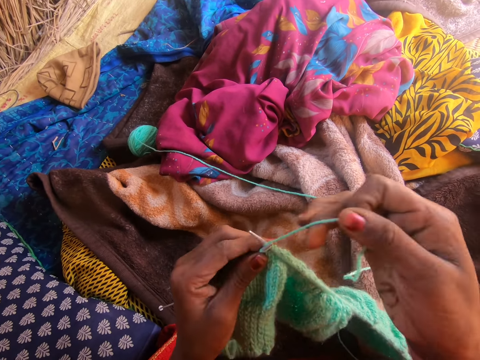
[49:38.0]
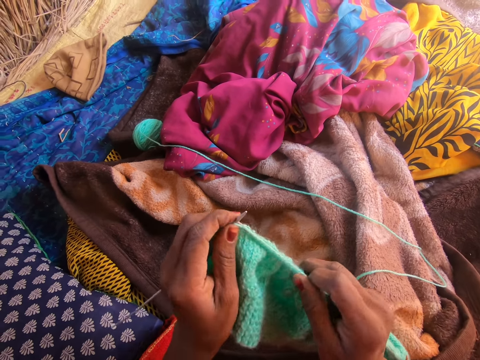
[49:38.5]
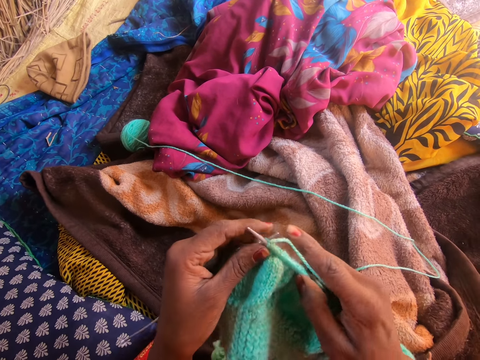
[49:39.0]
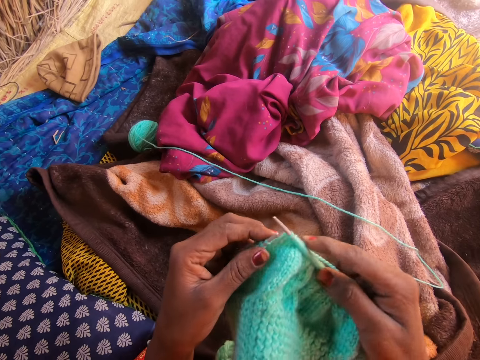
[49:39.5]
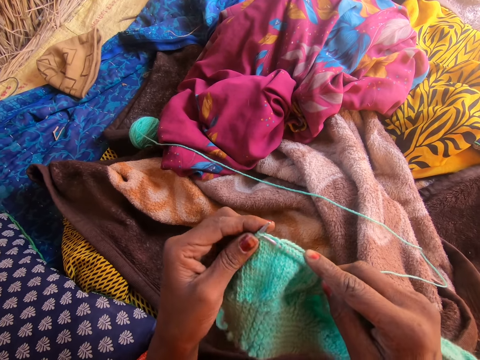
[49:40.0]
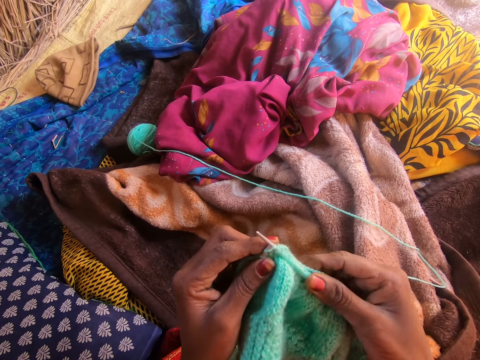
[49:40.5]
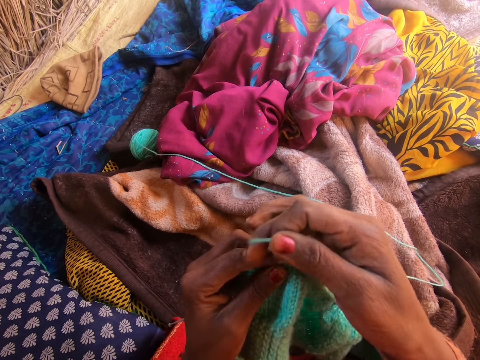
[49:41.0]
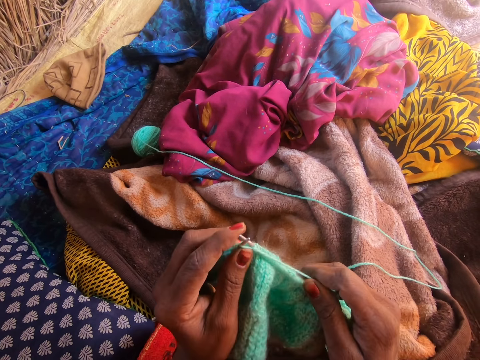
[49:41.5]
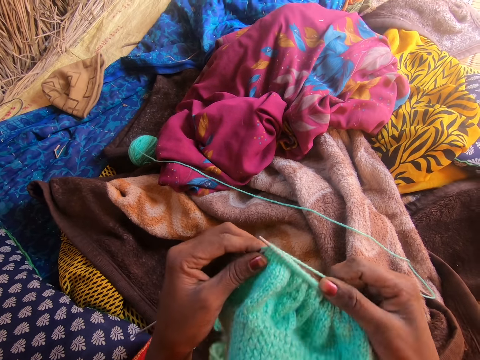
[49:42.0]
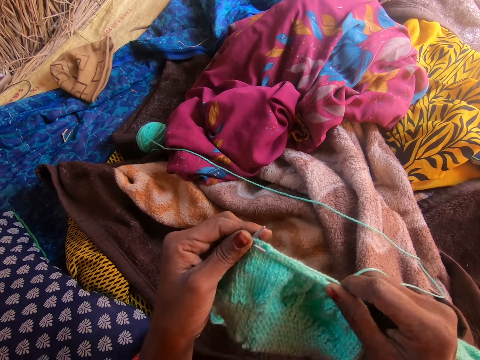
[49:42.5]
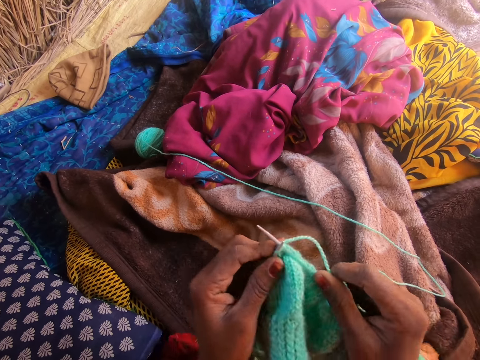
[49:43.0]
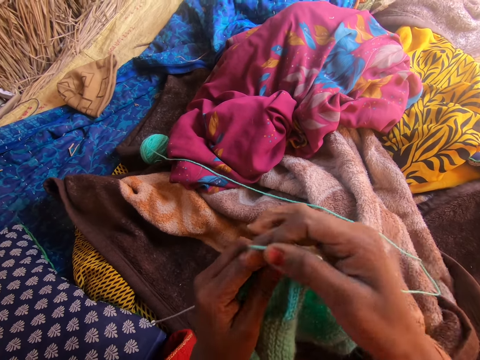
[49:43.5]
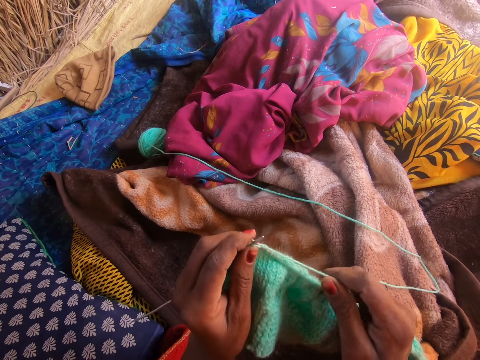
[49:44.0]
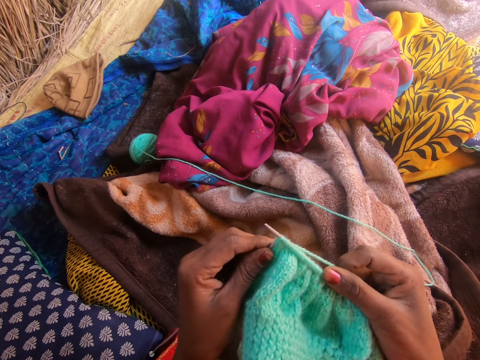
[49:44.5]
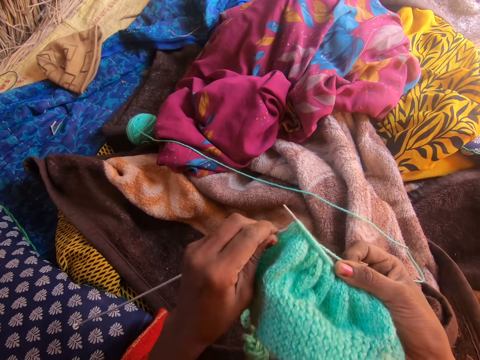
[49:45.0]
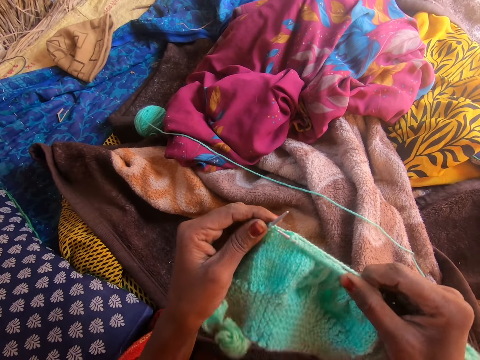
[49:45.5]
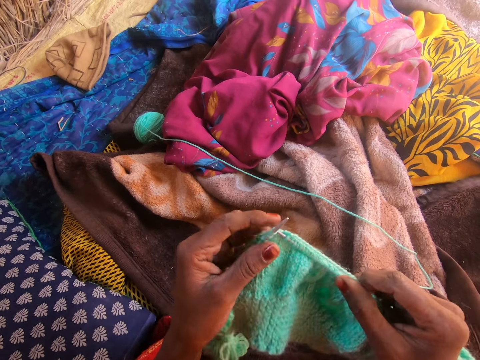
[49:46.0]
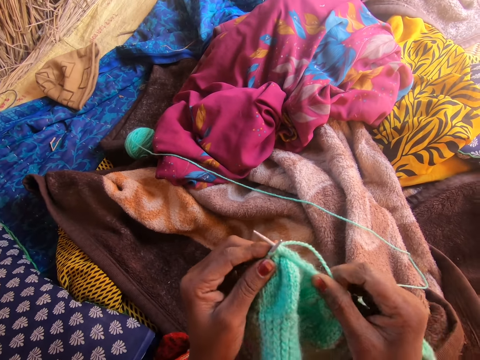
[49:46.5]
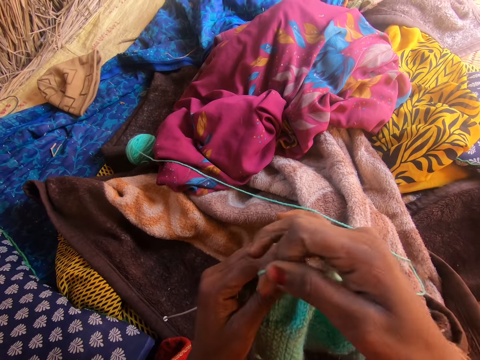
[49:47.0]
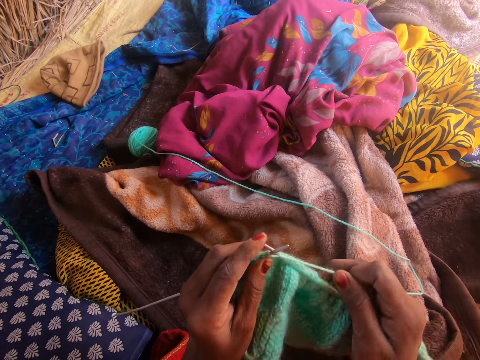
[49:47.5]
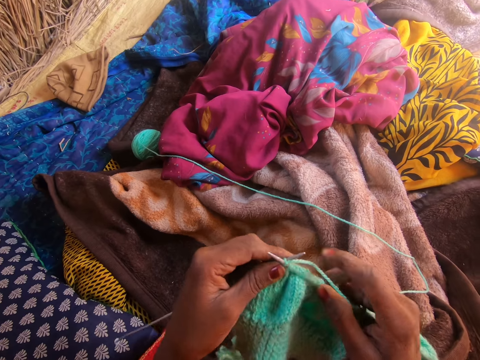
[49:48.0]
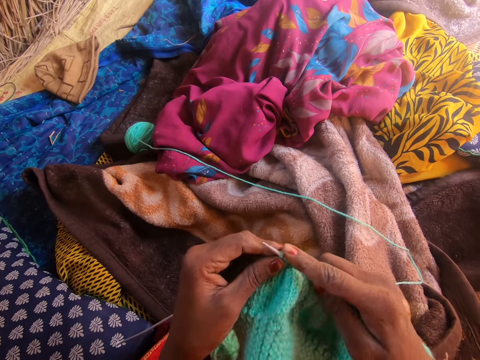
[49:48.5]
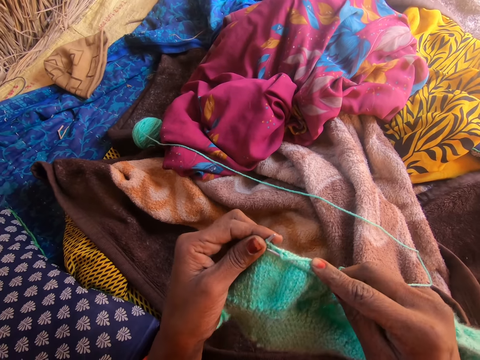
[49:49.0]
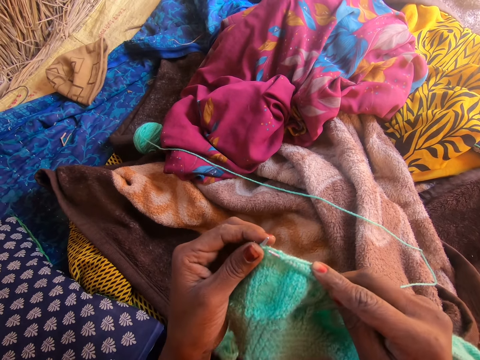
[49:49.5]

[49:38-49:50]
The camera wearer loops the yarn on a knitting needle. They knit the fabric with the knitting needle. They loop the yarn on the knitting needle. They knit the fabric with the knitting needle. They loop the yarn on the knitting needle. They knit the fabric with the knitting needle. They loop the yarn on the knitting needle. They knit the fabric with the knitting needle.

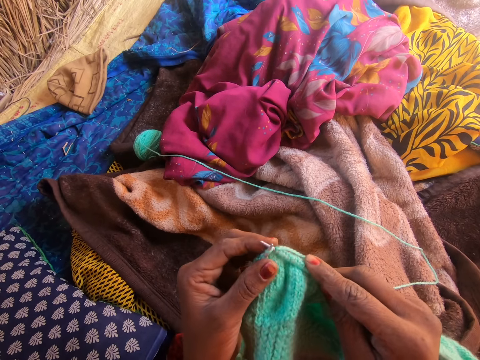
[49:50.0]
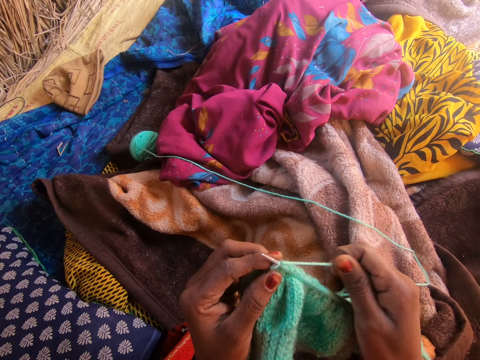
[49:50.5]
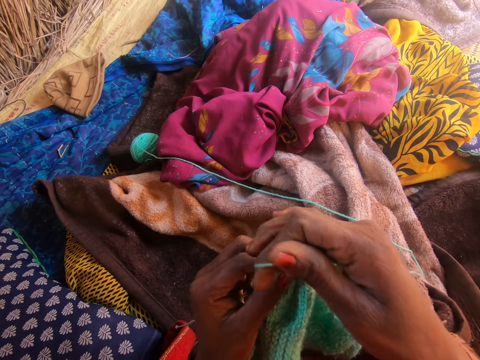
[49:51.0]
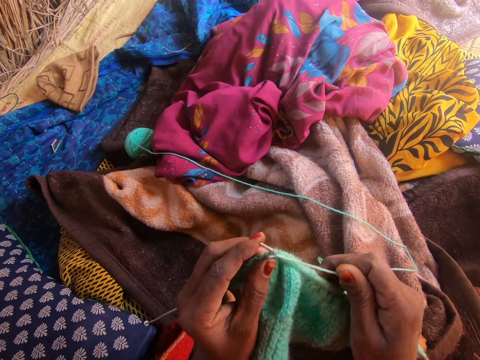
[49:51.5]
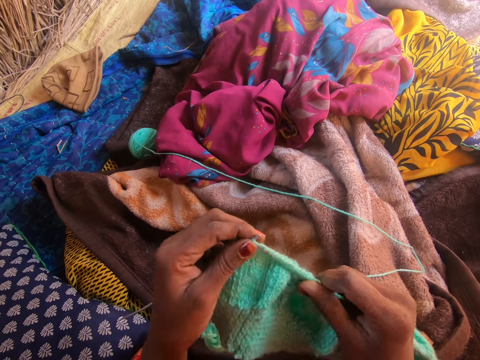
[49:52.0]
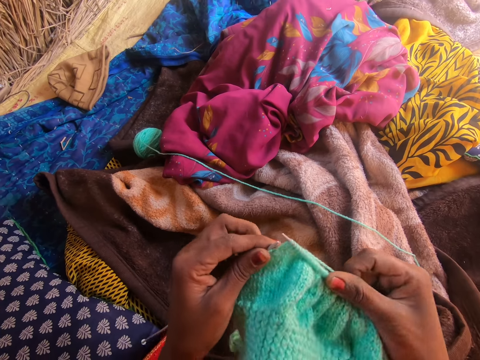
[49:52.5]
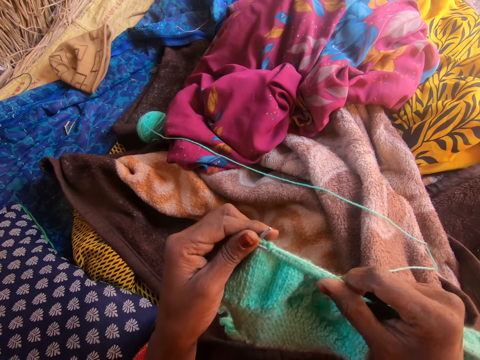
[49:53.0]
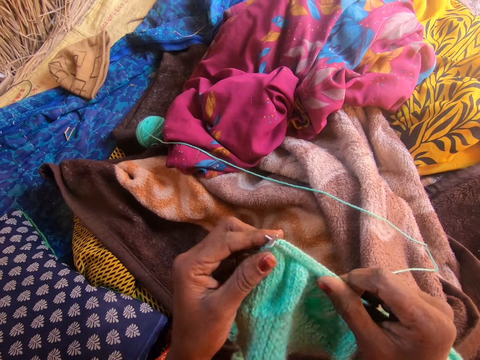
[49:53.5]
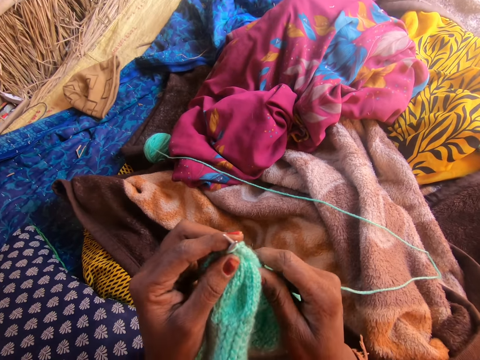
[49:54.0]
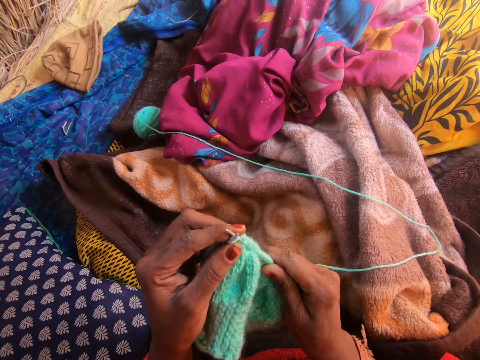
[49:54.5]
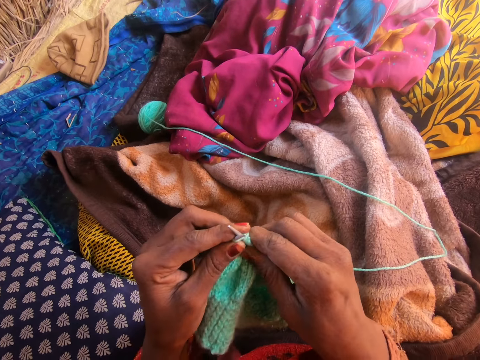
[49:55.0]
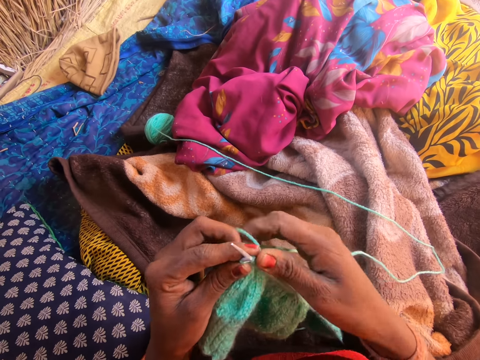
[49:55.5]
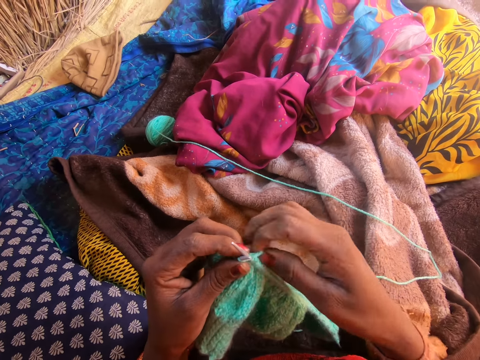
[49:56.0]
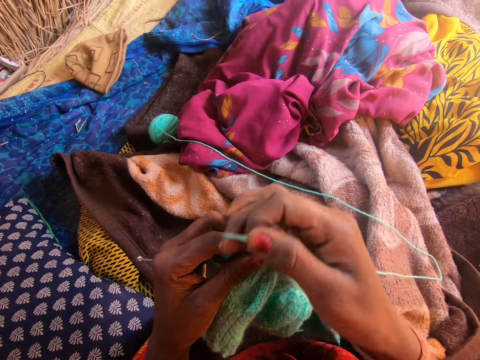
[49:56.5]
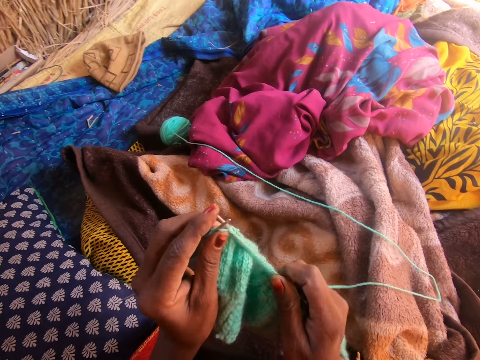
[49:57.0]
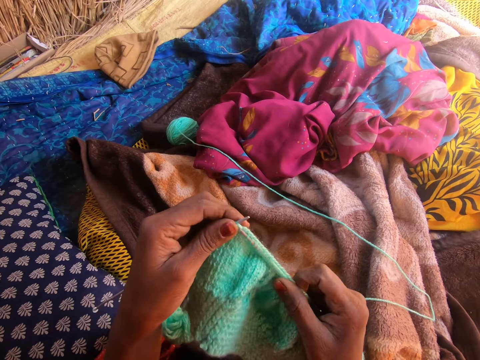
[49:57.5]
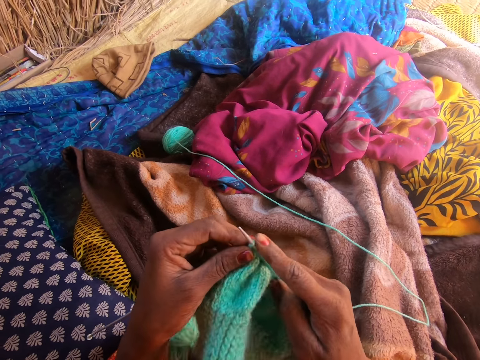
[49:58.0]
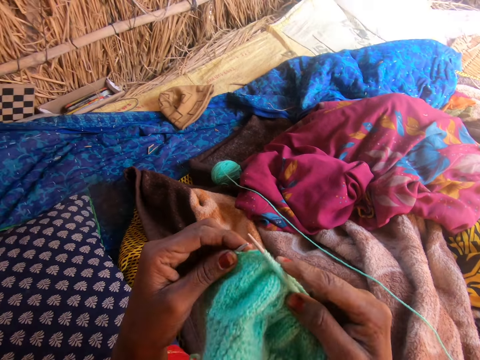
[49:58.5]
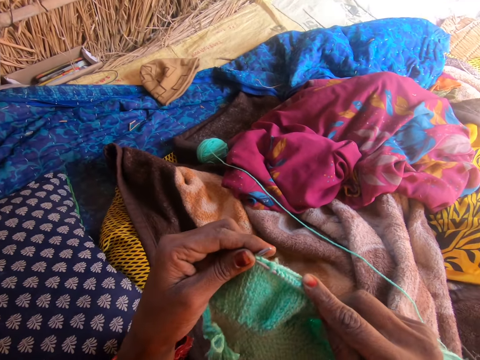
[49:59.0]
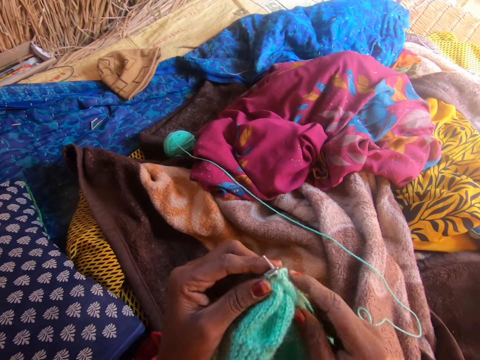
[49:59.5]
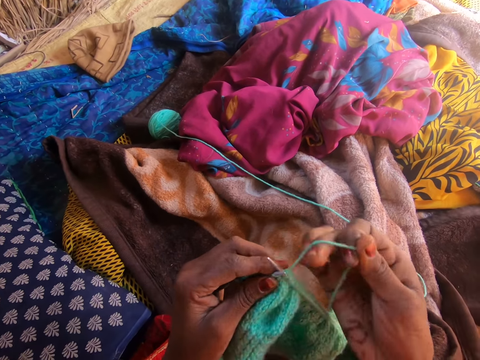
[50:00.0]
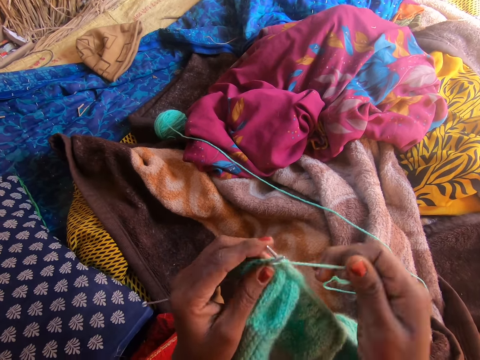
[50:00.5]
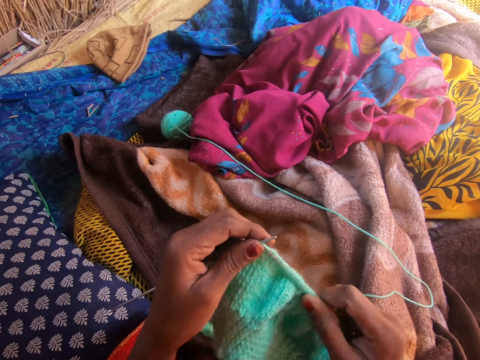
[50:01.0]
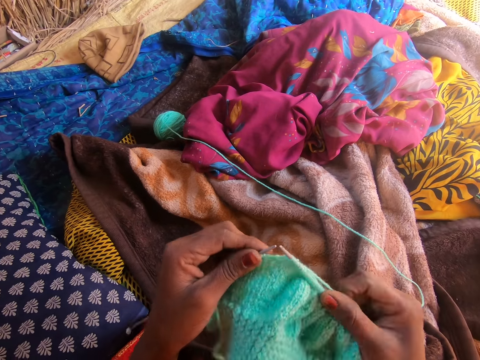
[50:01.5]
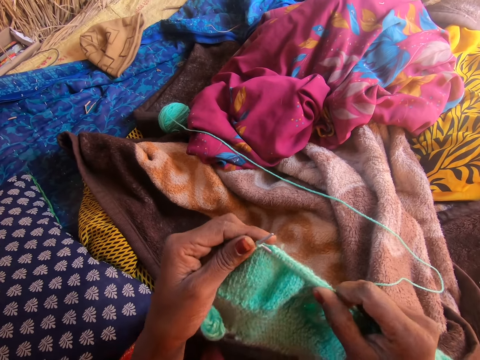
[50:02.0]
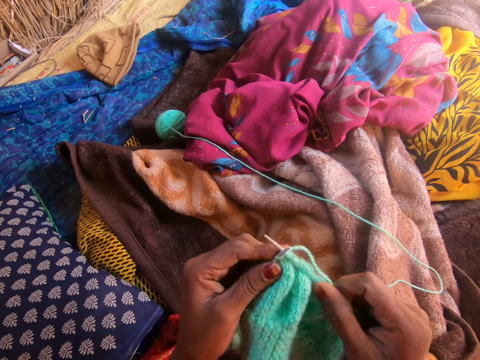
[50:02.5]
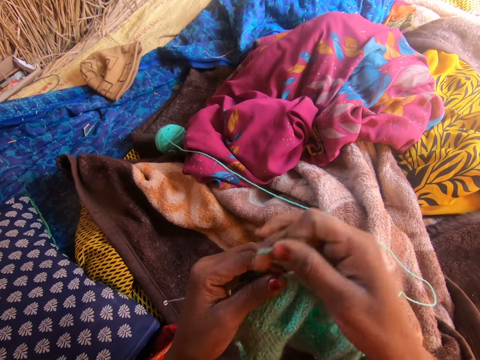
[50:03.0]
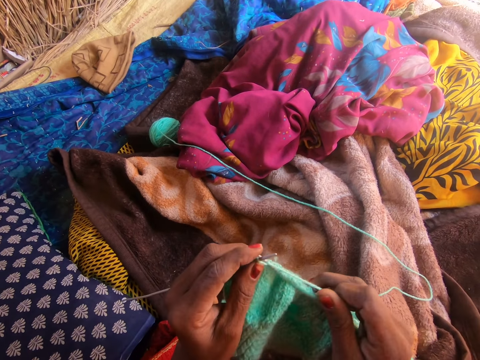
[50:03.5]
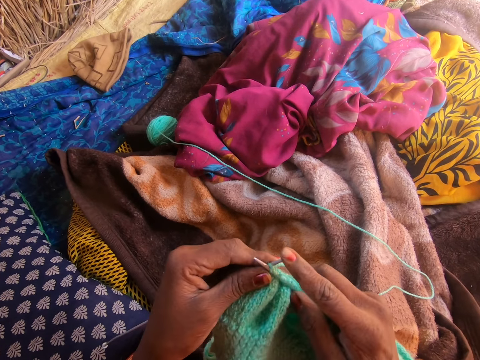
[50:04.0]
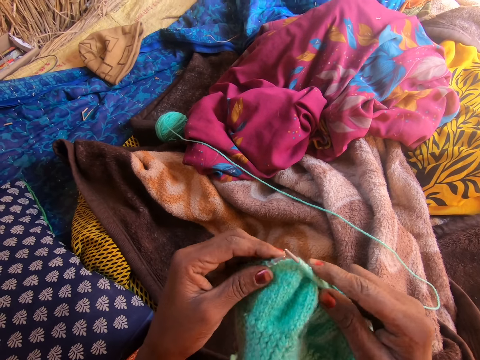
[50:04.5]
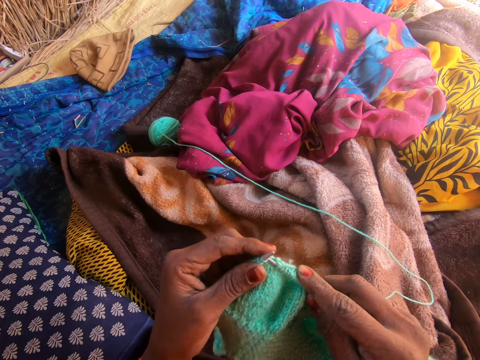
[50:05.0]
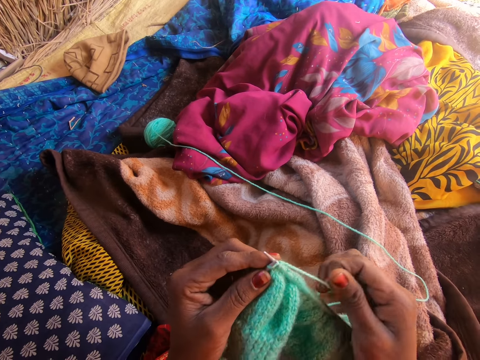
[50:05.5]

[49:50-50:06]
The camera wearer loops the yarn on a knitting needle. She knits the fabric with the knitting needle. She moves the fabric on the knitting needle. She adjusts the knitted yarn in the knitting needle with her right hand. She holds the yarn. She loops the yarn on the knitting needle. She knits the fabric with the knitting needle. She loops the yarn on the knitting needle. She knits the fabric with the knitting needle. She loops the yarn on the knitting needle. She knits the fabric with the knitting needle.
